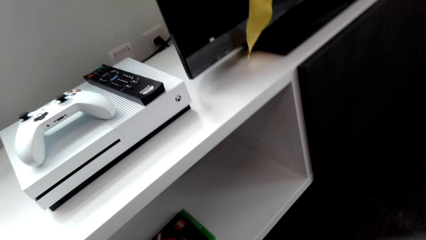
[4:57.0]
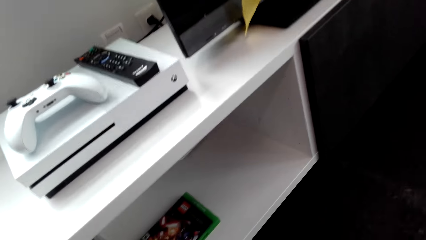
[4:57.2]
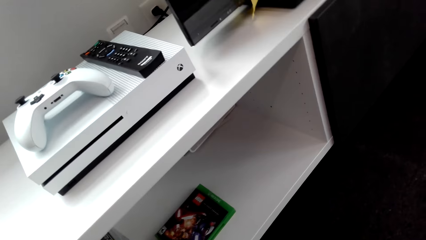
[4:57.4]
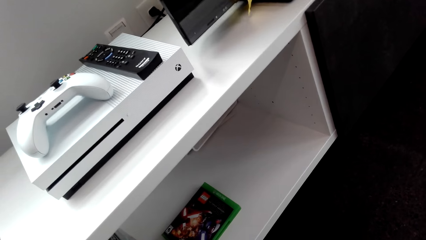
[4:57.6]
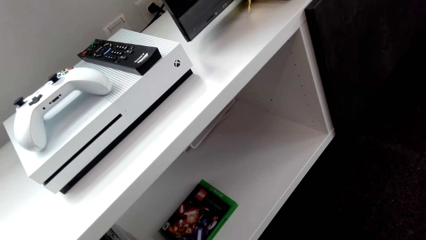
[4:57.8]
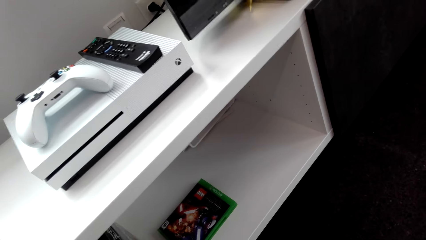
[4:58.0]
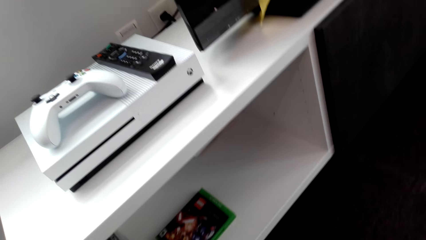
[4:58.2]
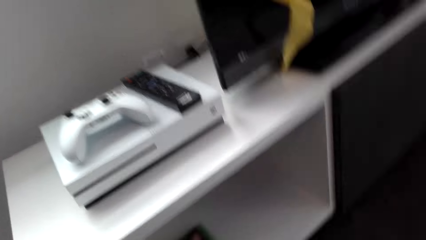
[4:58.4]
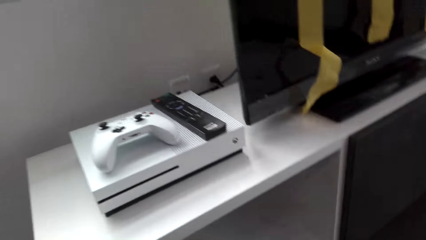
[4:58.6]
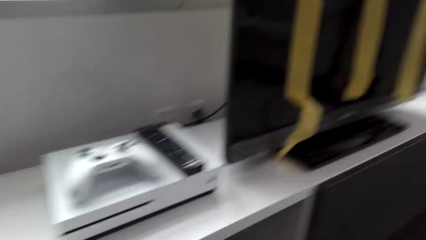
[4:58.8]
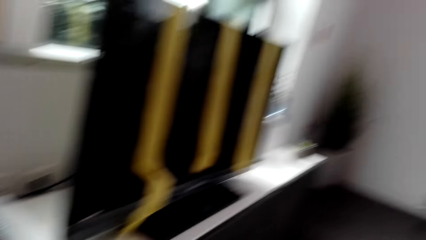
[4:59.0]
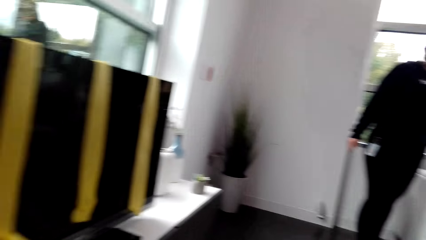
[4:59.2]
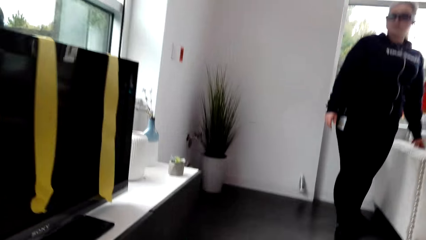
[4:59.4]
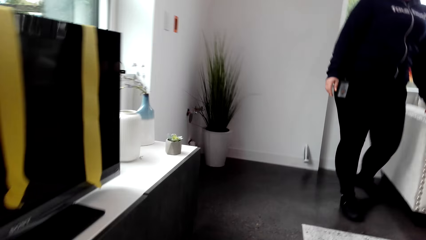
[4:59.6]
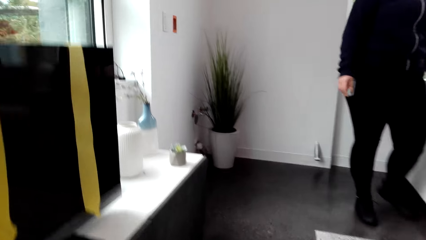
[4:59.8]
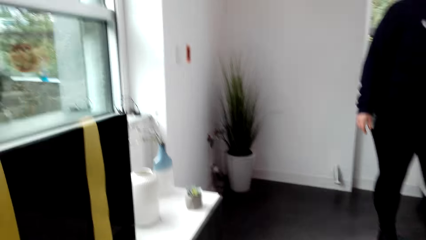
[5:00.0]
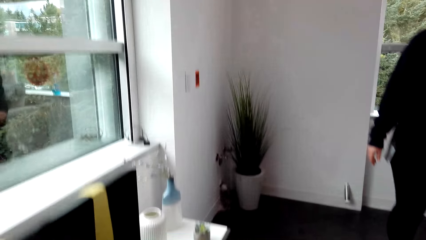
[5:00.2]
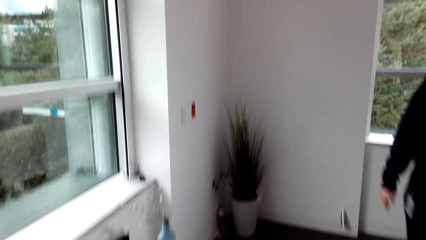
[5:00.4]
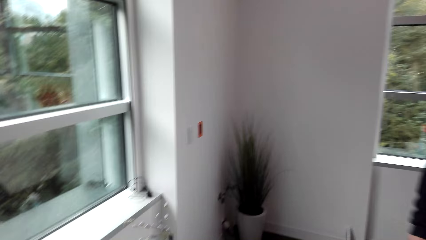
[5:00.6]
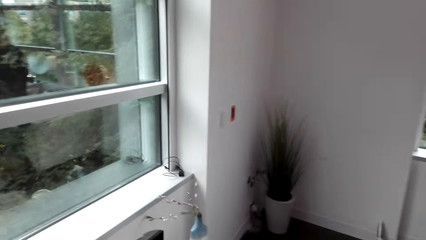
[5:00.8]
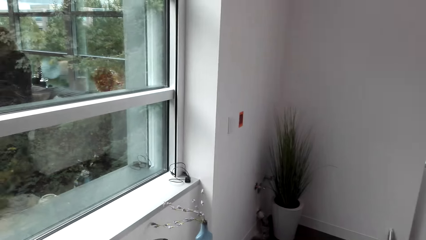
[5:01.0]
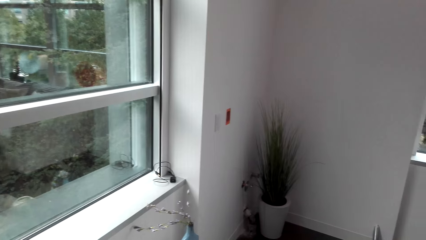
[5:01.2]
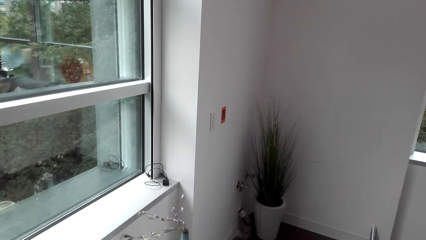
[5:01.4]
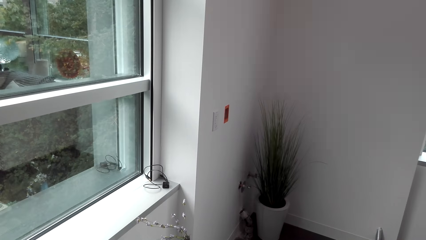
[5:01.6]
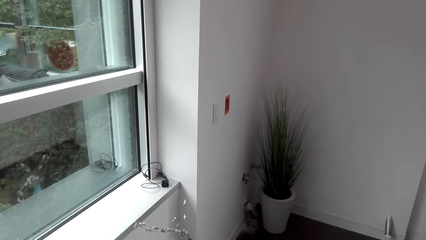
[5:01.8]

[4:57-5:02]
The camera wearer opens the TV stand door drawer.

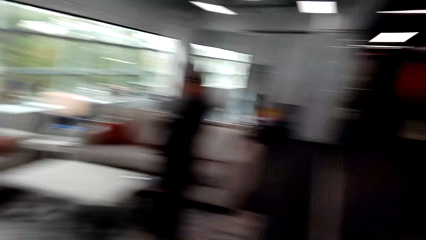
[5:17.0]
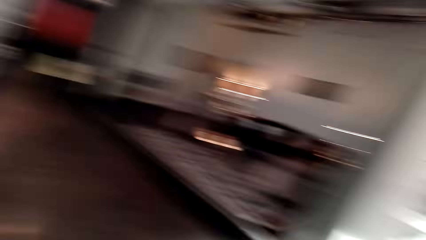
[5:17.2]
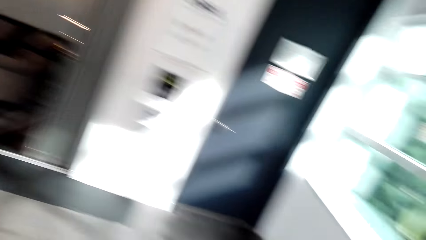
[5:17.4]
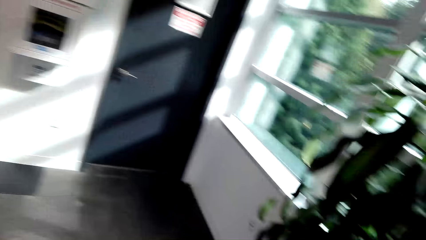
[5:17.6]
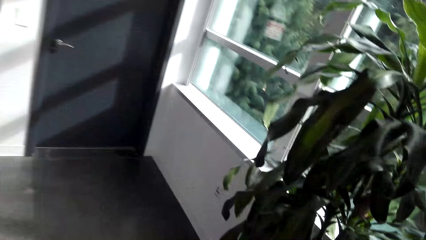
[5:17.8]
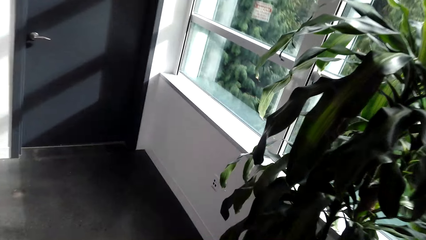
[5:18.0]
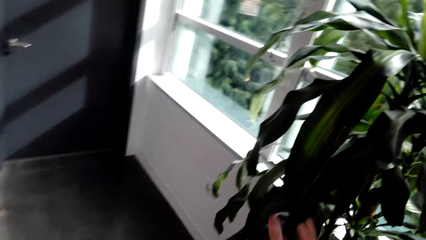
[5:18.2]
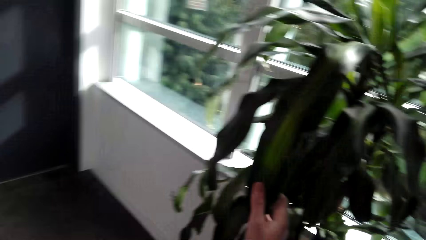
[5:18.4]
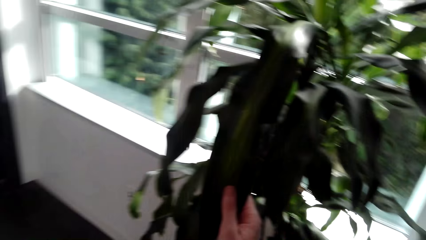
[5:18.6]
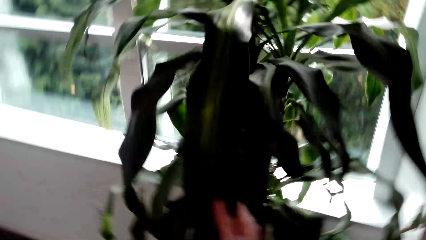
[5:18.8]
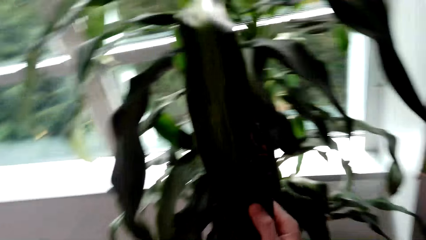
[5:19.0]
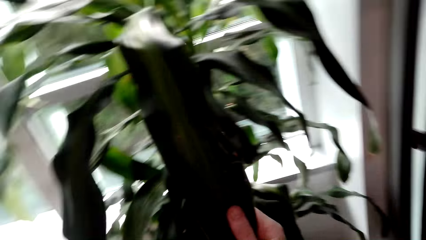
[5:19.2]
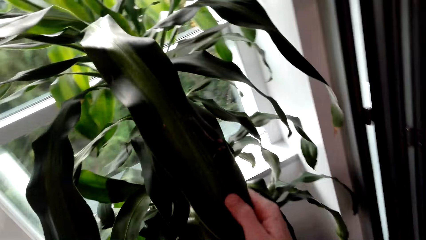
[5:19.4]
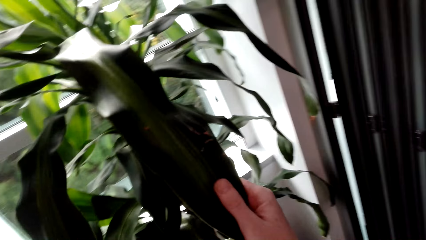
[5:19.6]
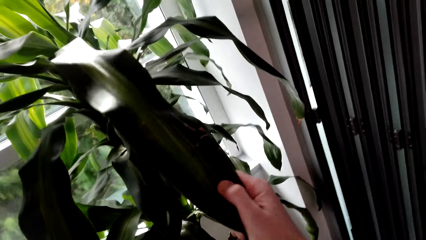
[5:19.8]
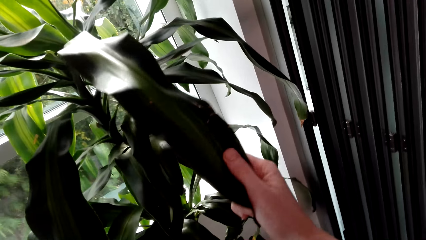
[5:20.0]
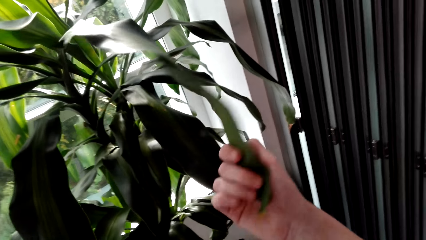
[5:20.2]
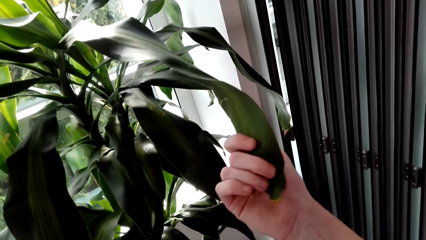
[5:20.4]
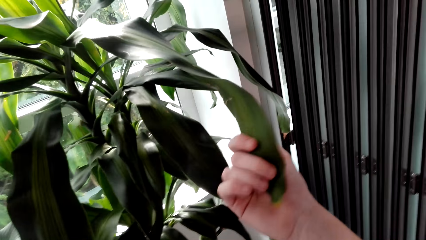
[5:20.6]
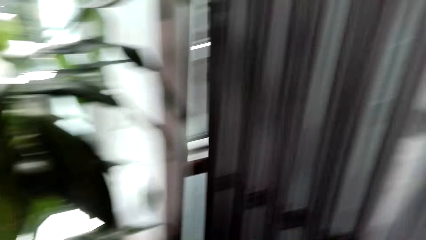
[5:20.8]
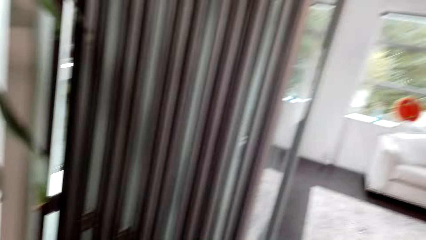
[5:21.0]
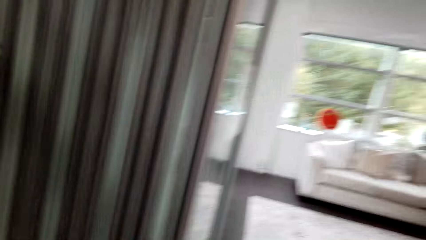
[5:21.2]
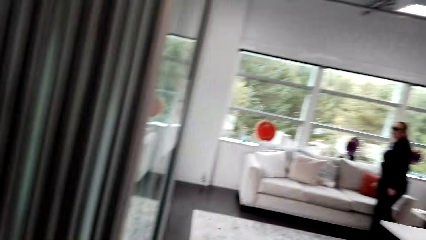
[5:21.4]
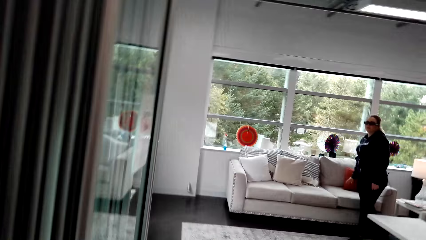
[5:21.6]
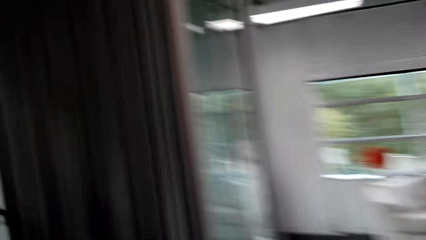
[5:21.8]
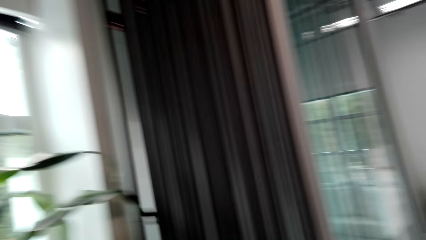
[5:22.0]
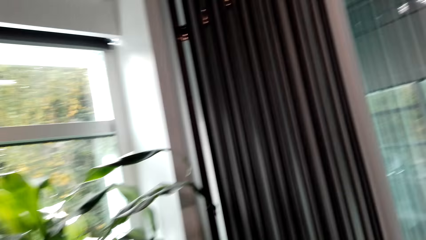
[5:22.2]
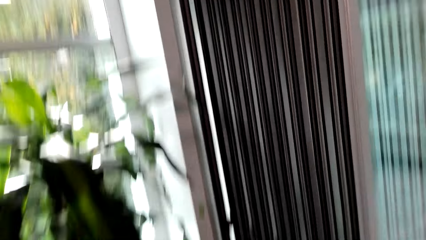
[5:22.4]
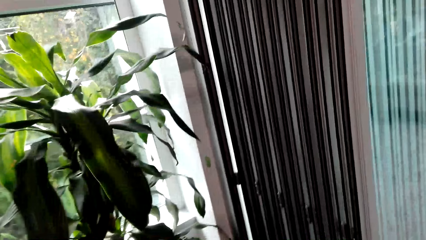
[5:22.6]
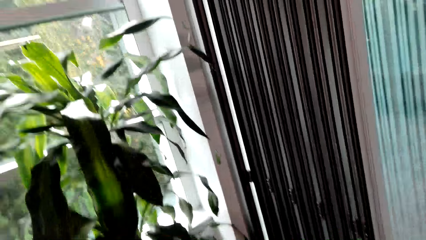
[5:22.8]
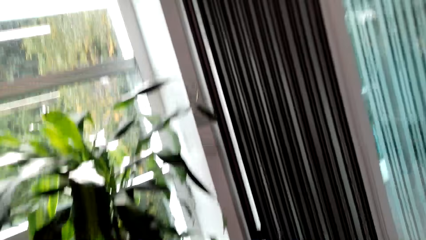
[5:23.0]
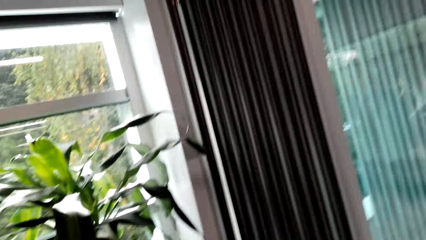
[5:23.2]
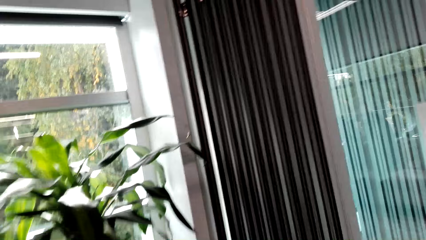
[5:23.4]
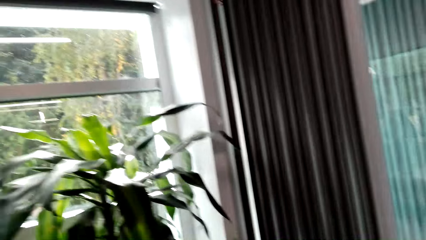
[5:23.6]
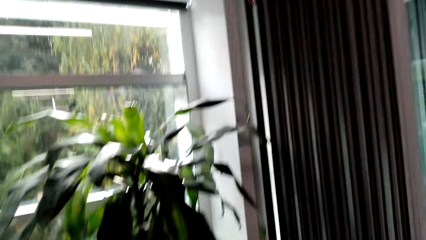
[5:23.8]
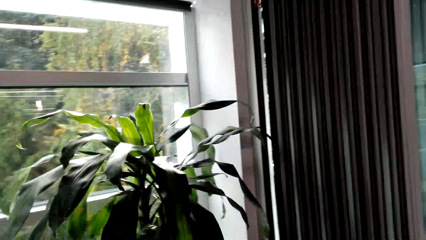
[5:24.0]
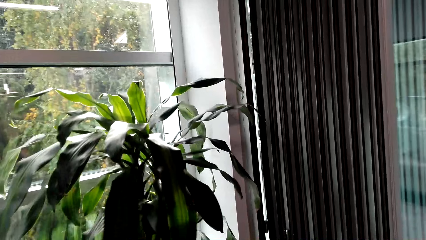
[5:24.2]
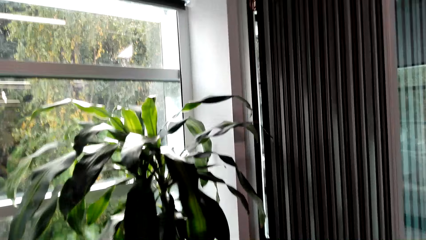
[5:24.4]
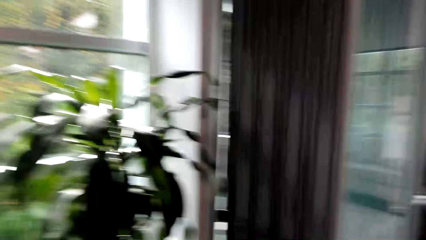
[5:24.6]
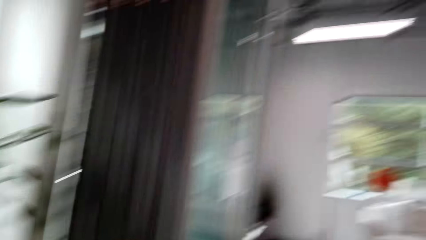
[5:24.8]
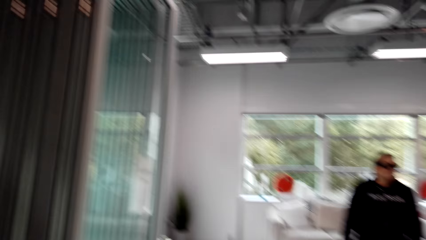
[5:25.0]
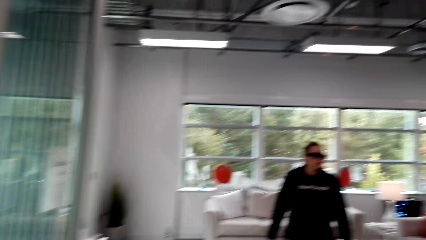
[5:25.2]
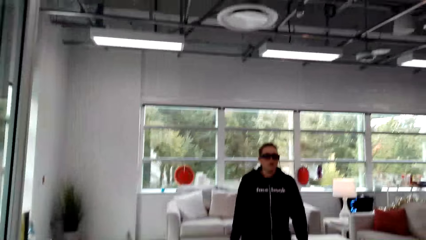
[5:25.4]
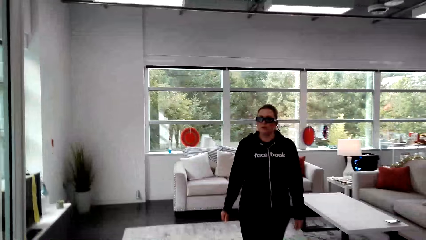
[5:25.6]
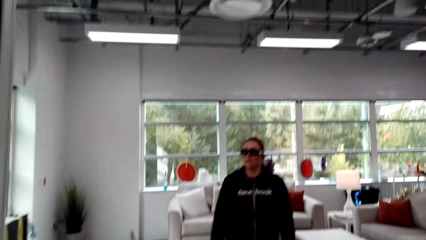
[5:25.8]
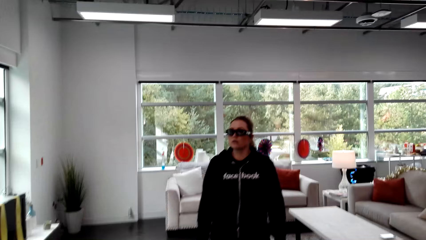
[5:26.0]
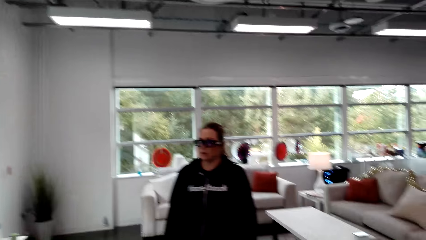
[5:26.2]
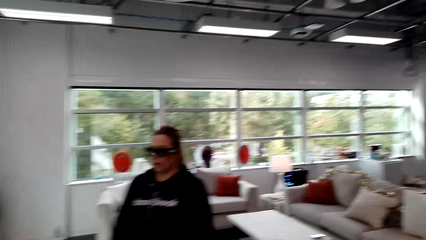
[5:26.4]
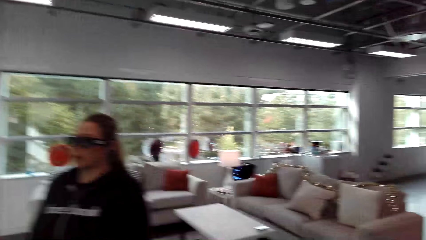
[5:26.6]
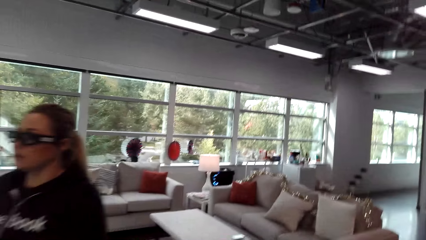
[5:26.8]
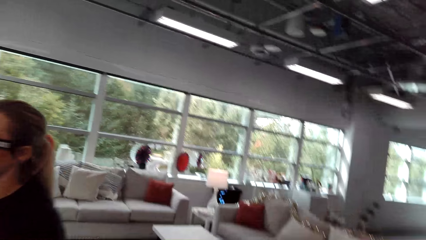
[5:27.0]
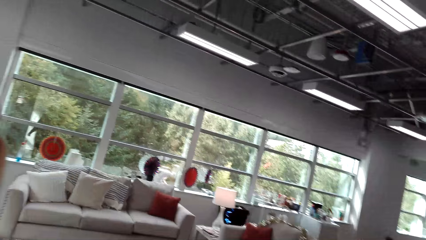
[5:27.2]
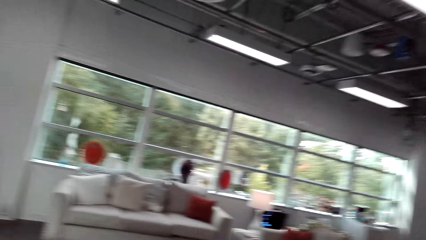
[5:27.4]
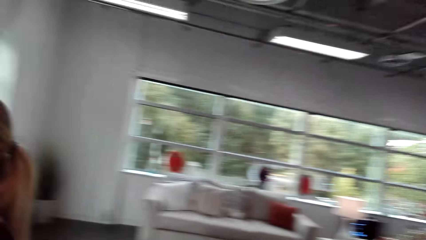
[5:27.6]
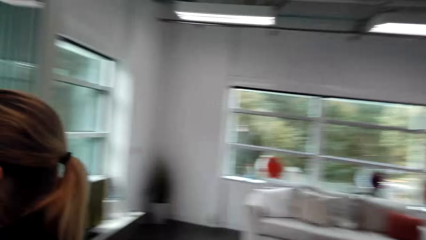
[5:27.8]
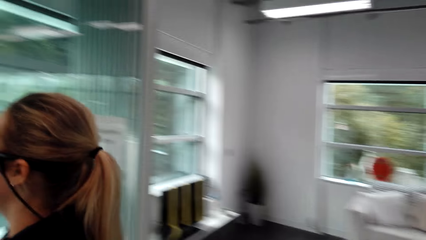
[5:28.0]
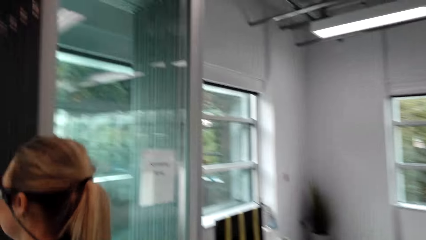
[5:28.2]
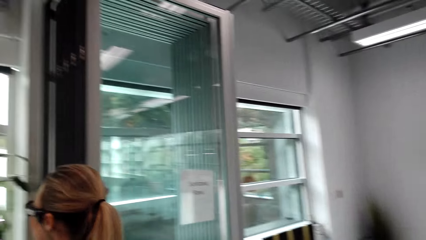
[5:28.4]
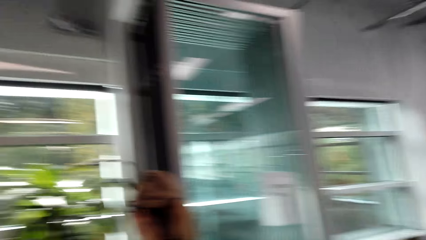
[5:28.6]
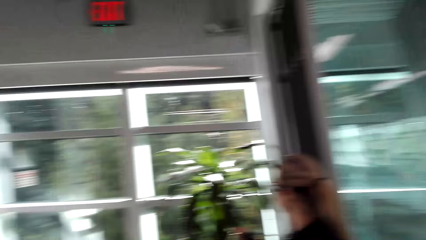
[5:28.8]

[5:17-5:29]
The camera wearer touches the plant leaves.
